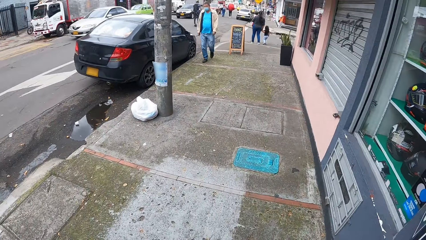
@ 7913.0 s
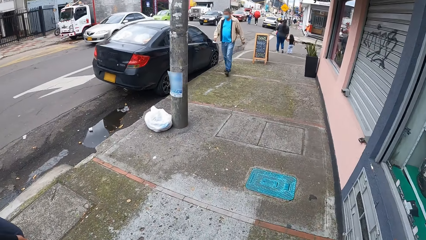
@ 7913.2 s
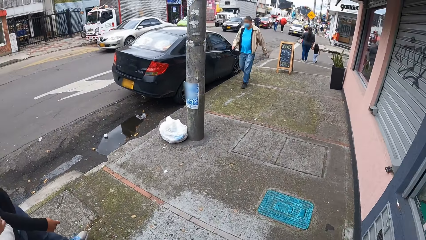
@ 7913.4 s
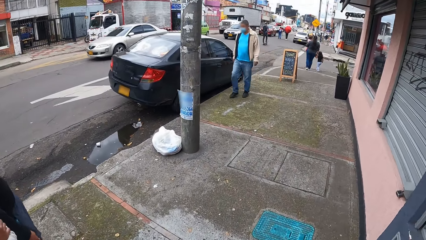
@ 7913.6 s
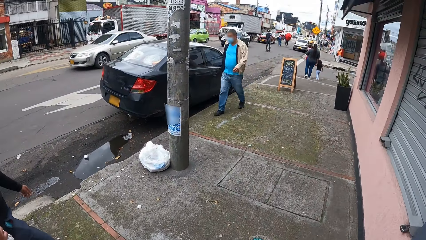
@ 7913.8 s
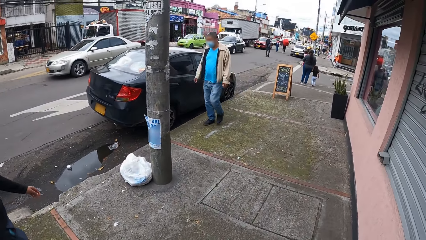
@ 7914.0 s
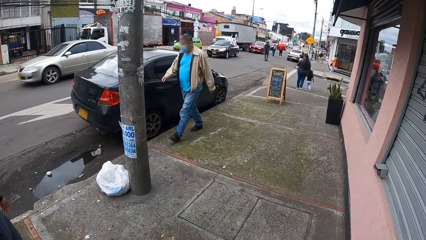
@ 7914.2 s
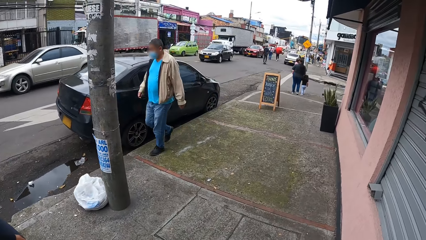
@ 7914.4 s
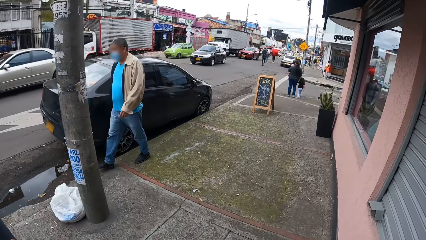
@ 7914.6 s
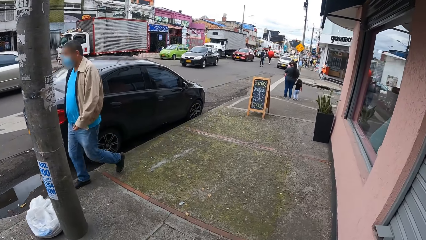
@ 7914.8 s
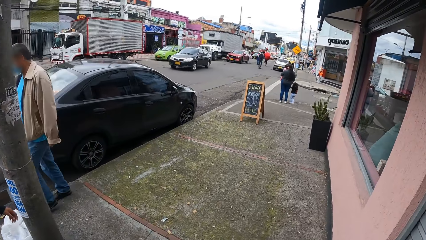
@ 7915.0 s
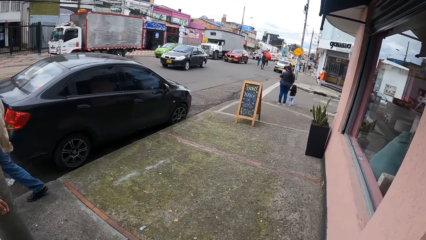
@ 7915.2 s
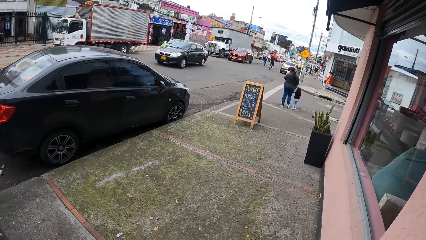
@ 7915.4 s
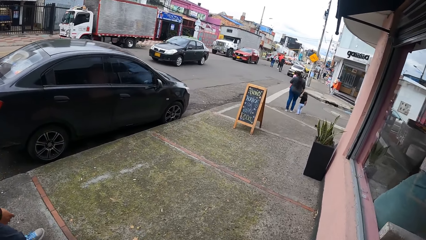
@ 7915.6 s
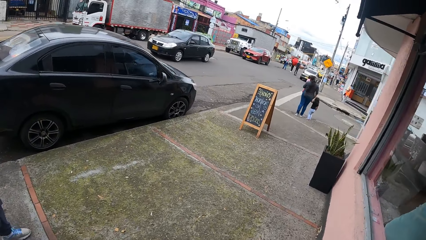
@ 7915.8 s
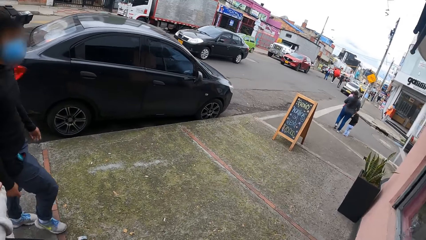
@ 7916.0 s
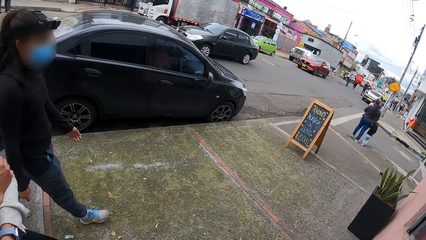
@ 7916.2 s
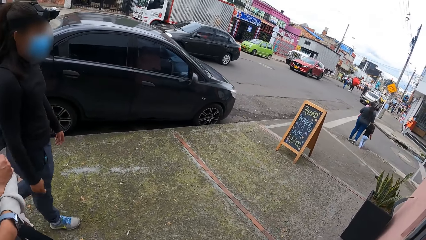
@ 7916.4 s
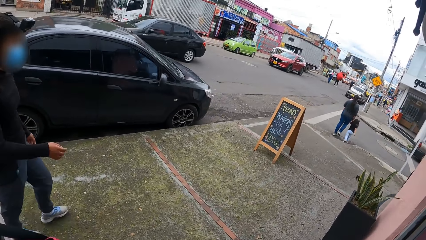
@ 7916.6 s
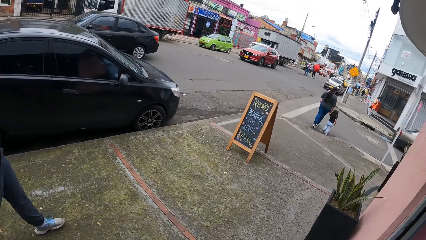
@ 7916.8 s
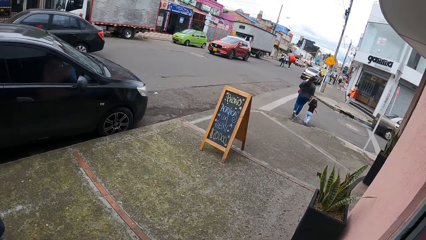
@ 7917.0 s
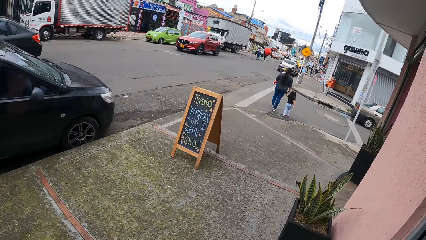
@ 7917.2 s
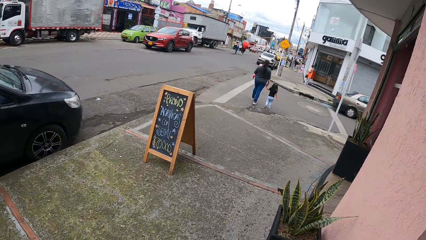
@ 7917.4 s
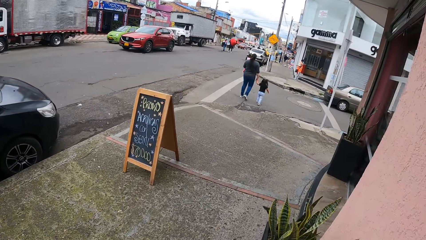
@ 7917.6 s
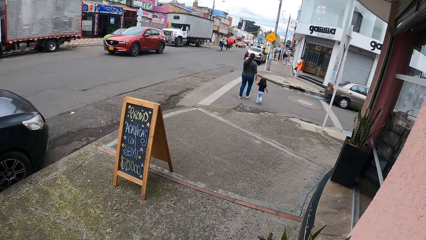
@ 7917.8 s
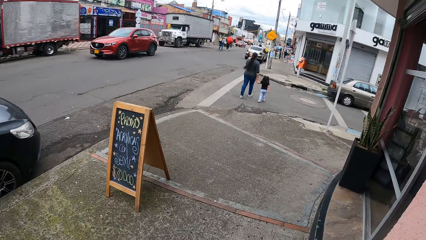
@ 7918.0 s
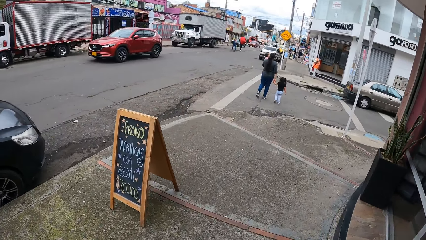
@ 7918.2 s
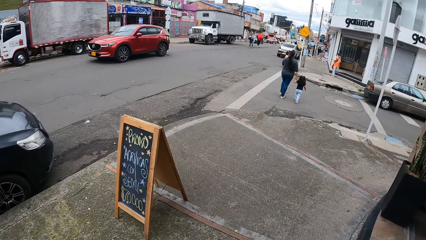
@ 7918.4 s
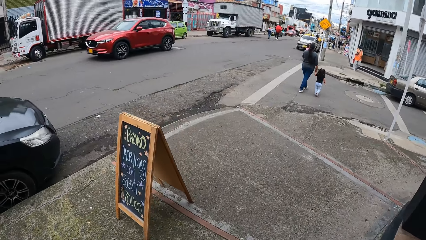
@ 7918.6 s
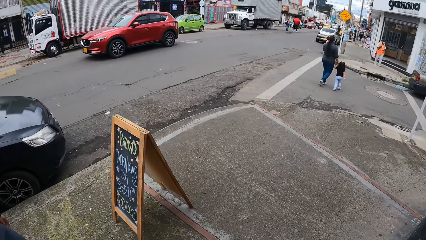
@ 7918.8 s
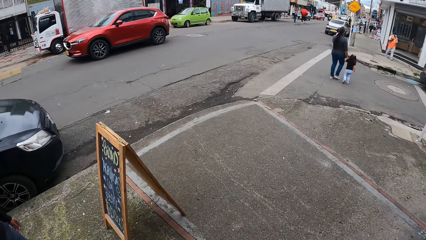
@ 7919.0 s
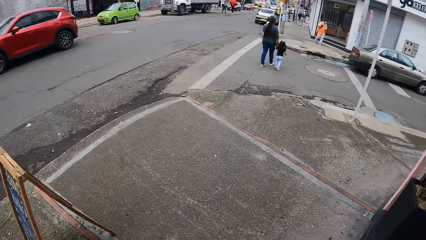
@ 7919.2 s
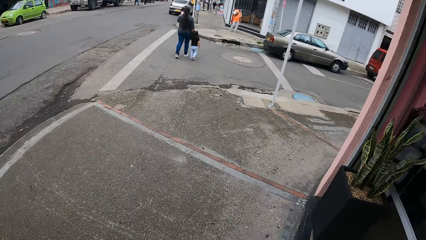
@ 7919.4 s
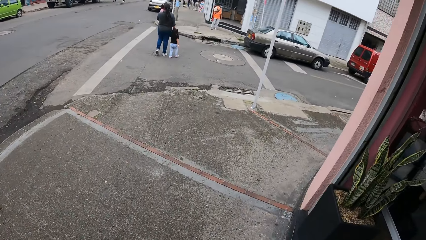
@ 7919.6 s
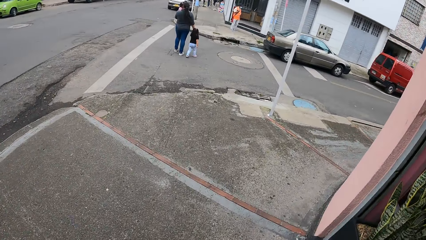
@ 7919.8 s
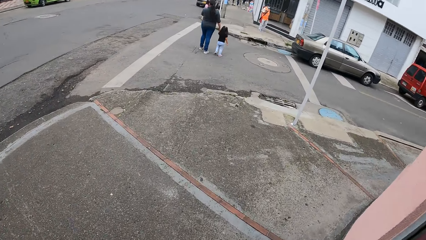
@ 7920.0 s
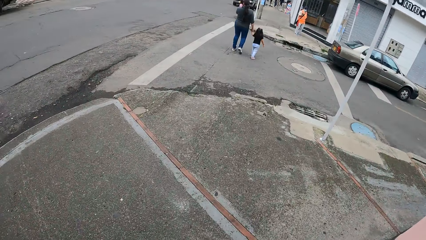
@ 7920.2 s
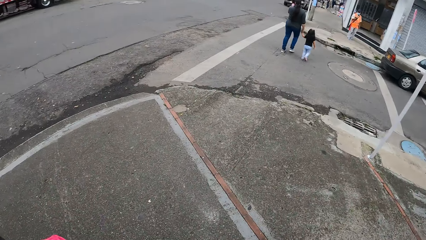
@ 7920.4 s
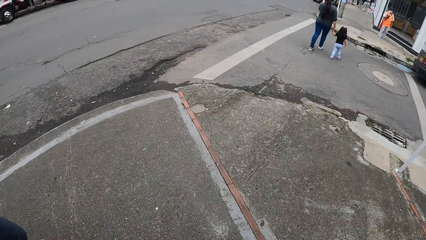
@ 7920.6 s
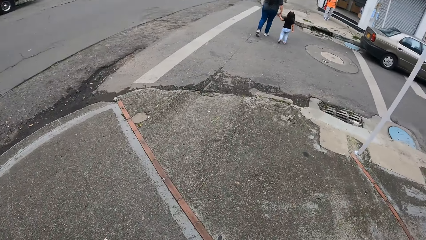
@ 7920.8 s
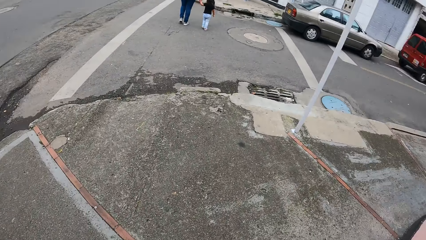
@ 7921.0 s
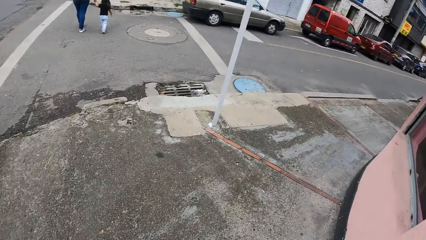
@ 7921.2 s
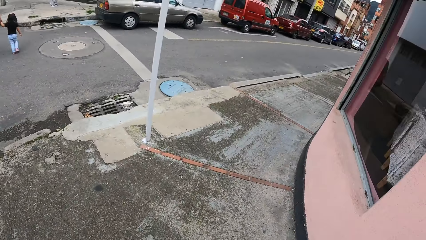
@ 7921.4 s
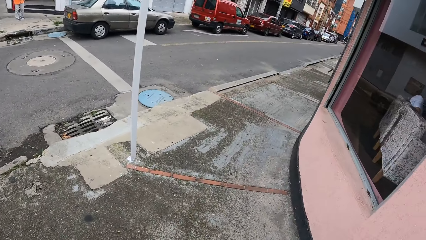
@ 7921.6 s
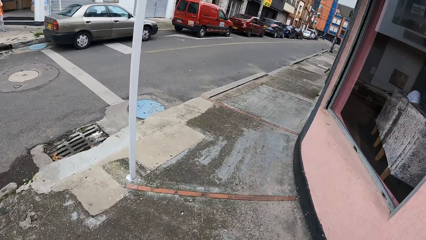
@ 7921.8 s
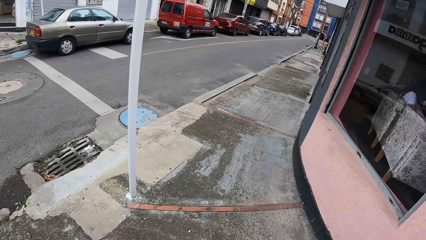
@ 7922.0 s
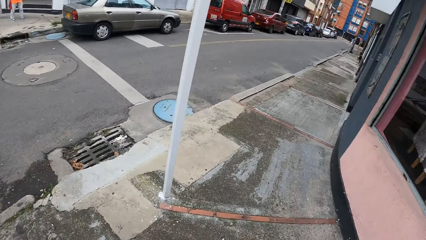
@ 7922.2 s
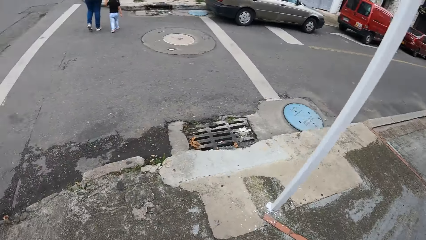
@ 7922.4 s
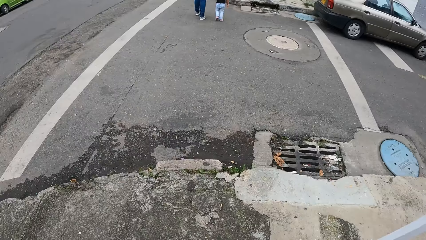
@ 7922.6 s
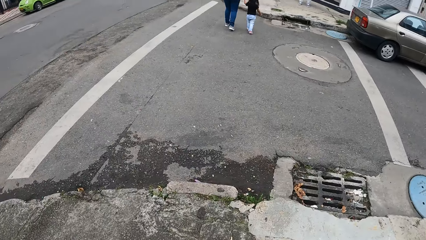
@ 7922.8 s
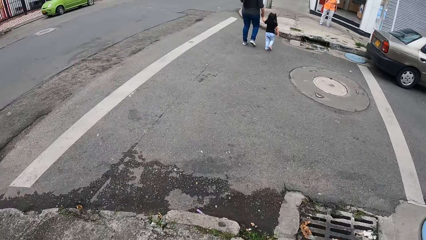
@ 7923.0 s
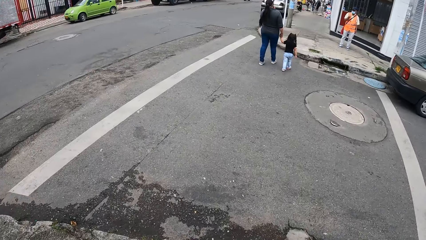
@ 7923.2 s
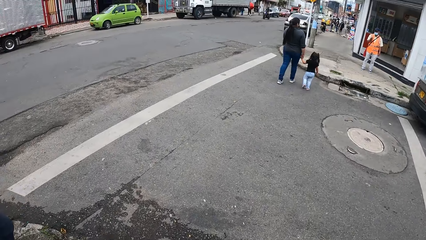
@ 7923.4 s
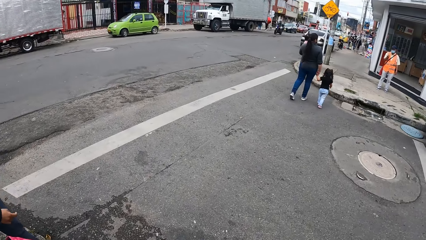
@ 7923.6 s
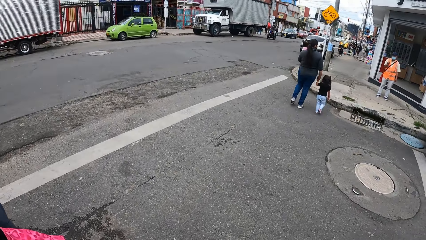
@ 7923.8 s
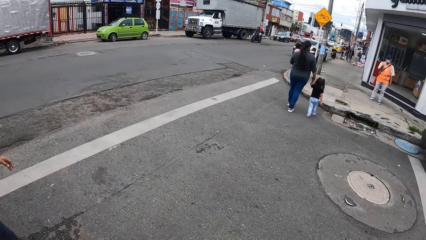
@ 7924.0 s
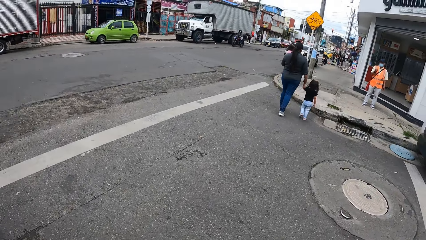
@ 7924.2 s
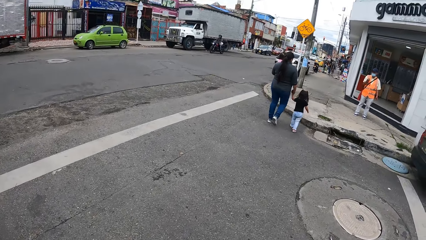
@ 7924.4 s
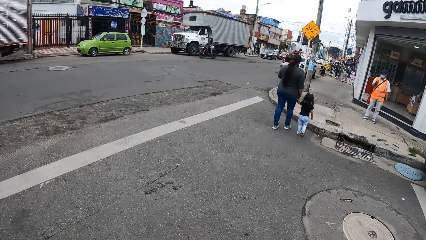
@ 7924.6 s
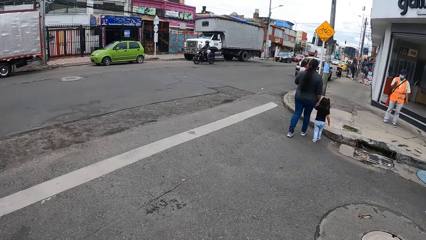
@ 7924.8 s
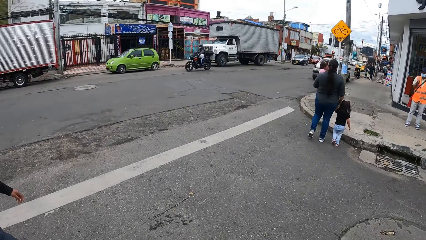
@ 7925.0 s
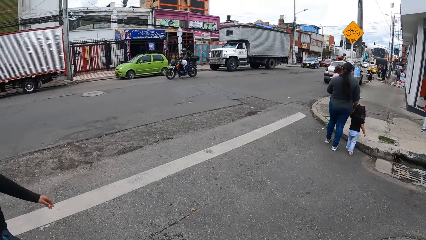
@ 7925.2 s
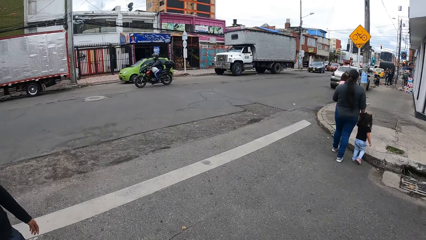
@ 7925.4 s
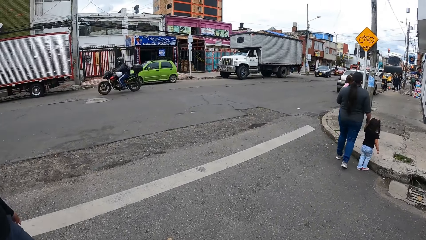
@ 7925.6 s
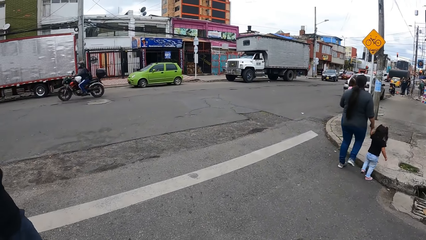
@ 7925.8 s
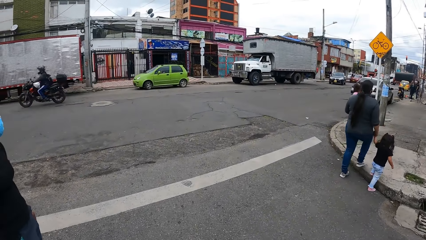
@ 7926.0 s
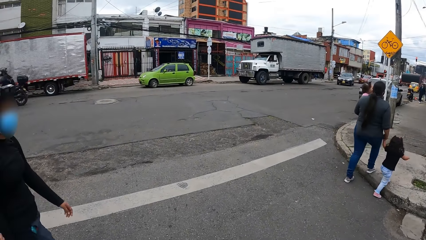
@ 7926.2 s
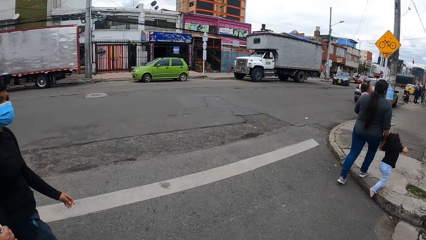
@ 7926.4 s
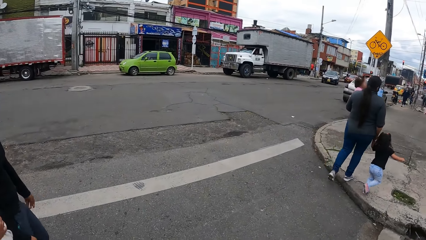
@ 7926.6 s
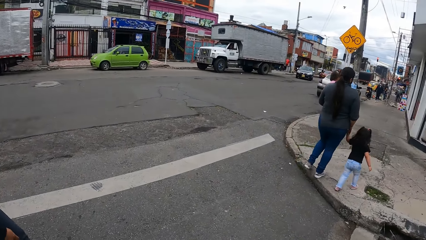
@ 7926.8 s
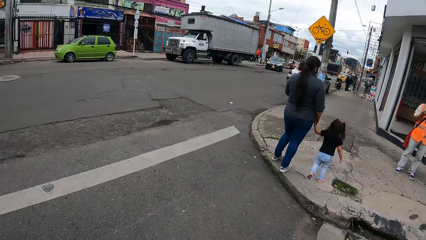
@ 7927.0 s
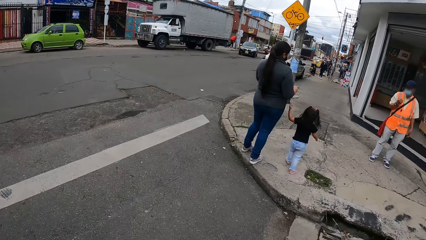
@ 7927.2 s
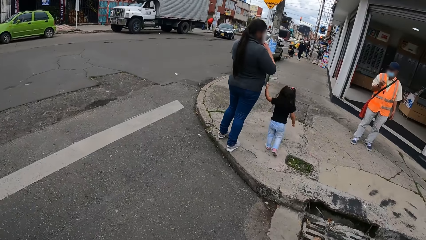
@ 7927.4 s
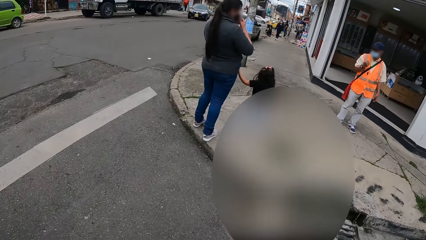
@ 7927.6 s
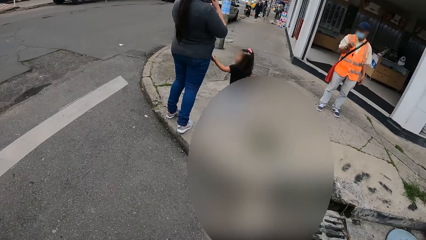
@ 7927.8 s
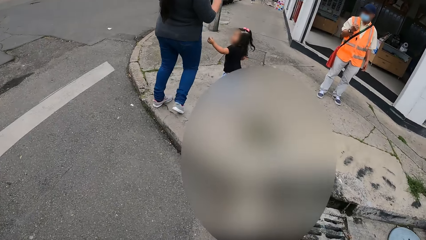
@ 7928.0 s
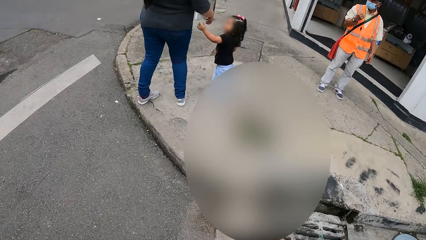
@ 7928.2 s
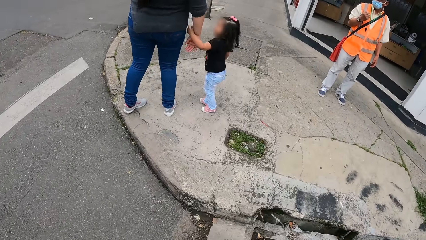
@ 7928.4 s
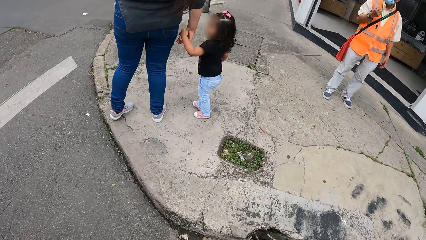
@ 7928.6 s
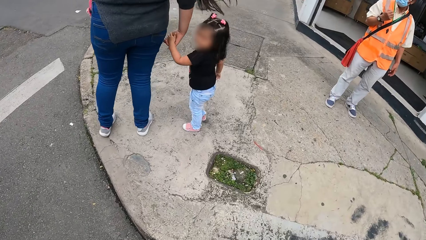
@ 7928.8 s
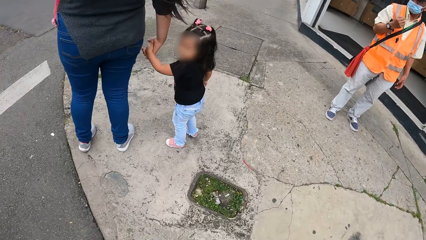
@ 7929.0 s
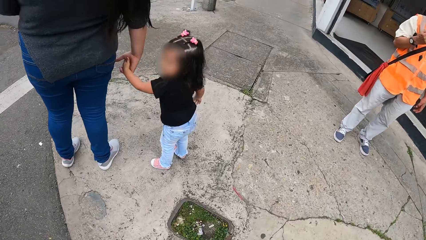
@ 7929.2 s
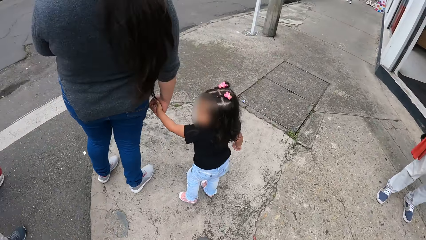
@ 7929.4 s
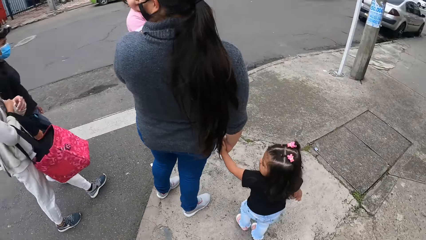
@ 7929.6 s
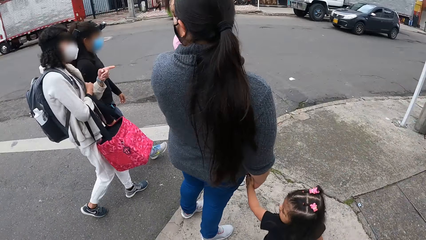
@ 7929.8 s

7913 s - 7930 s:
The camera wearer walks around. They walk across the road with the woman and the other woman.
